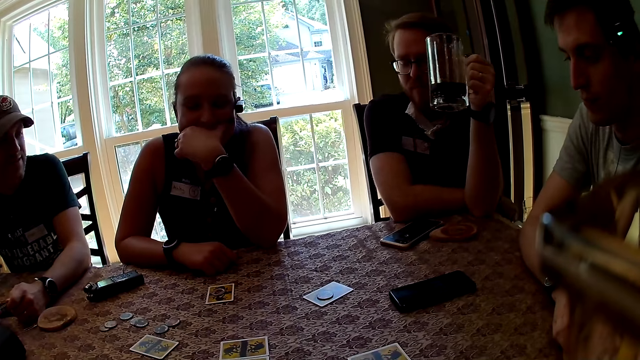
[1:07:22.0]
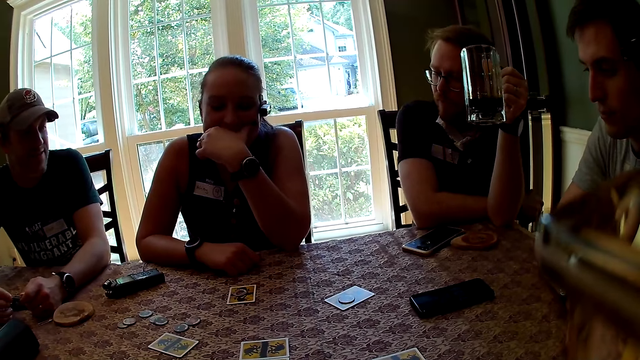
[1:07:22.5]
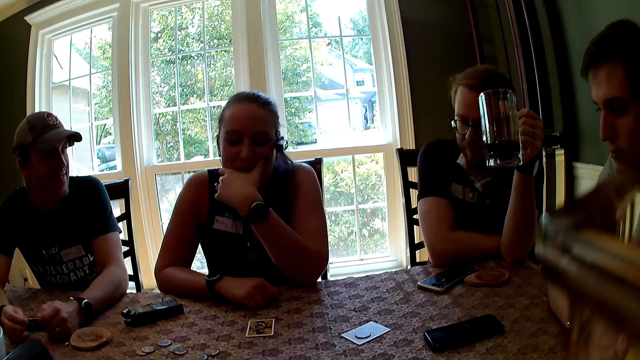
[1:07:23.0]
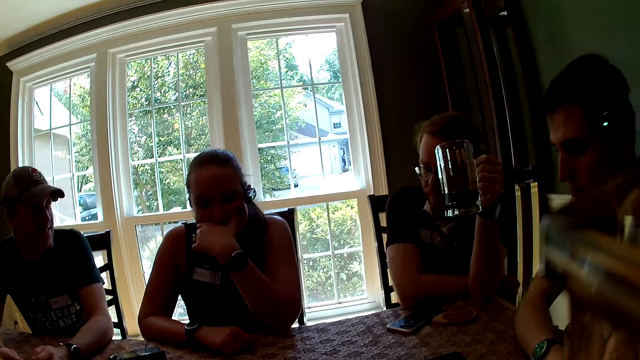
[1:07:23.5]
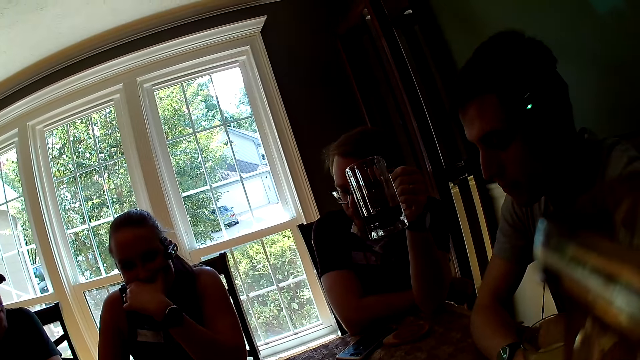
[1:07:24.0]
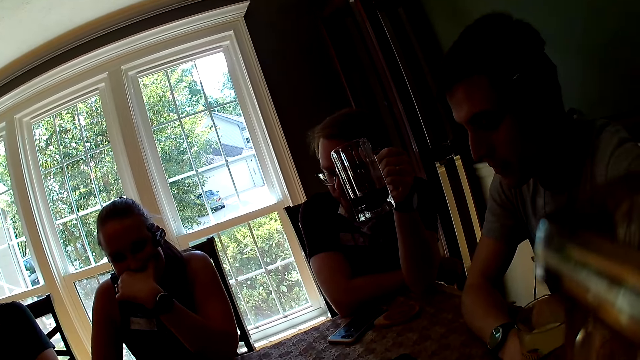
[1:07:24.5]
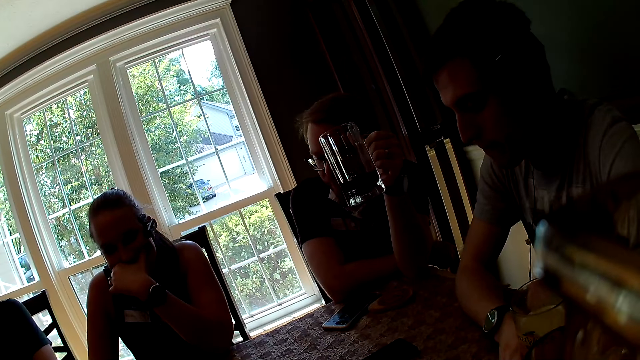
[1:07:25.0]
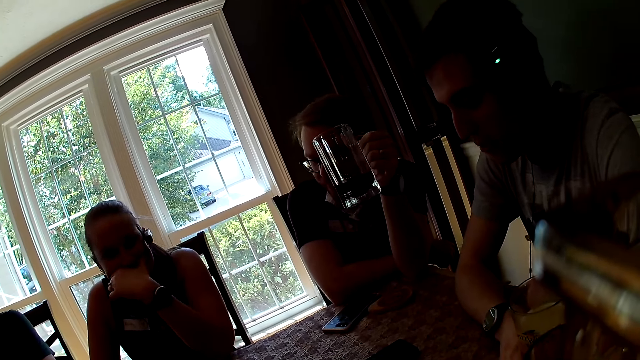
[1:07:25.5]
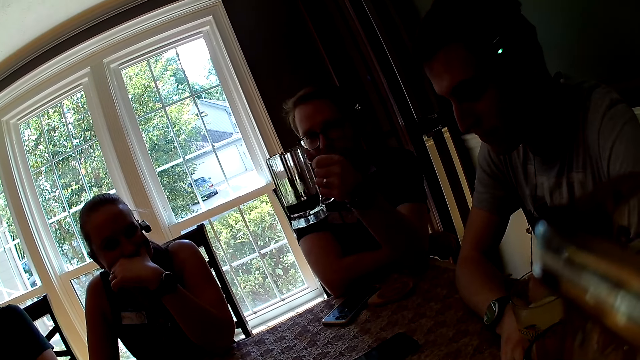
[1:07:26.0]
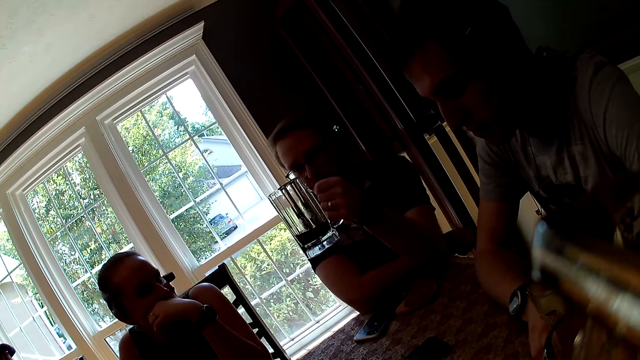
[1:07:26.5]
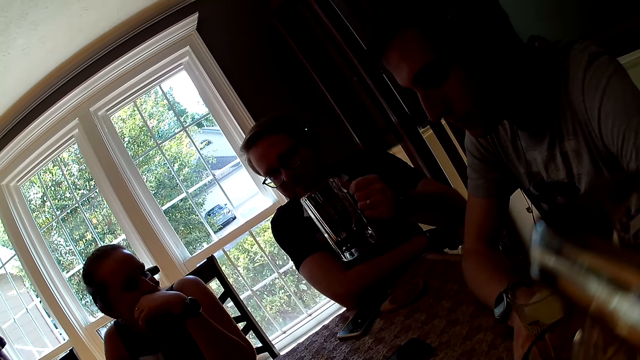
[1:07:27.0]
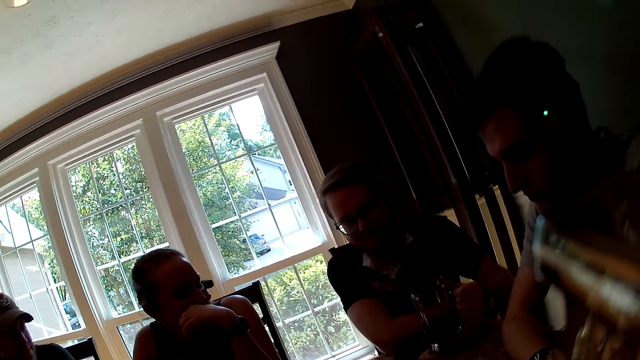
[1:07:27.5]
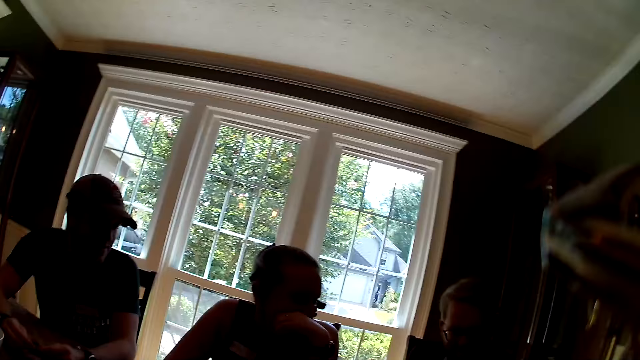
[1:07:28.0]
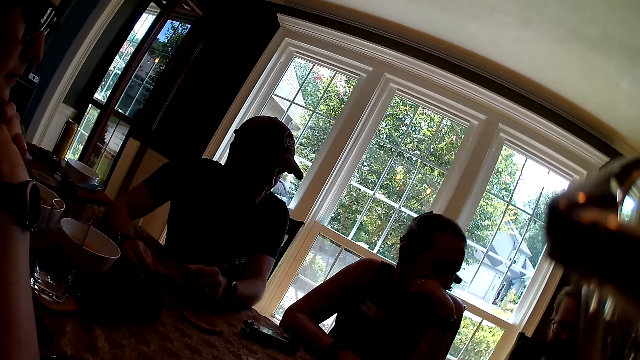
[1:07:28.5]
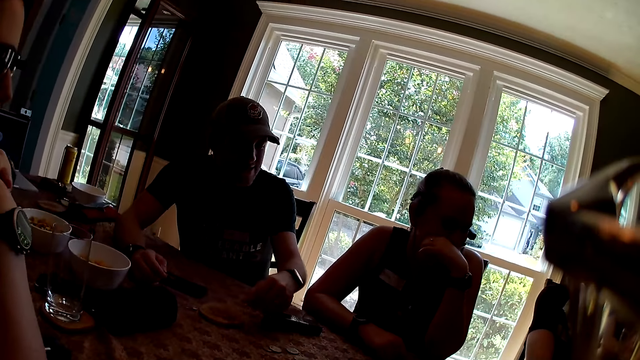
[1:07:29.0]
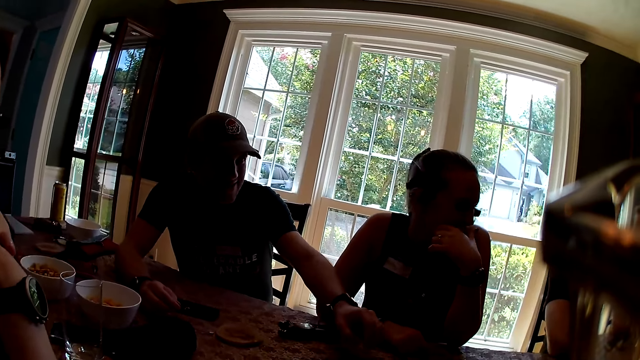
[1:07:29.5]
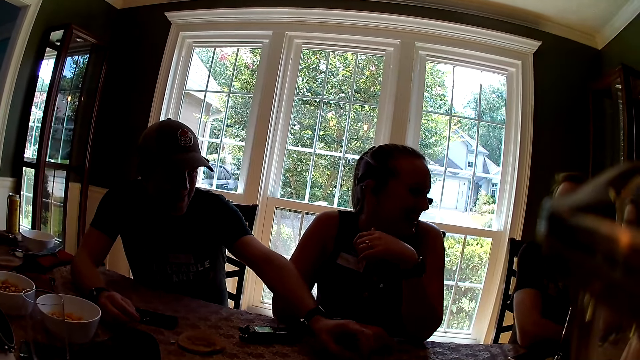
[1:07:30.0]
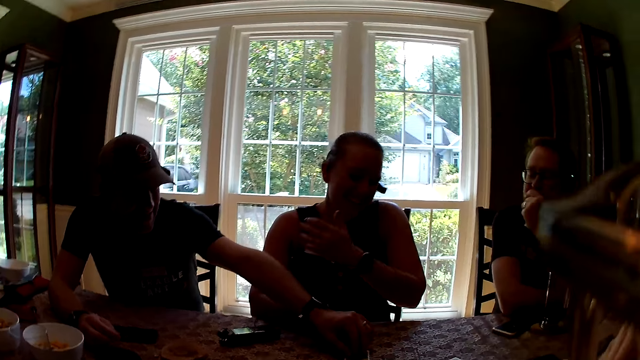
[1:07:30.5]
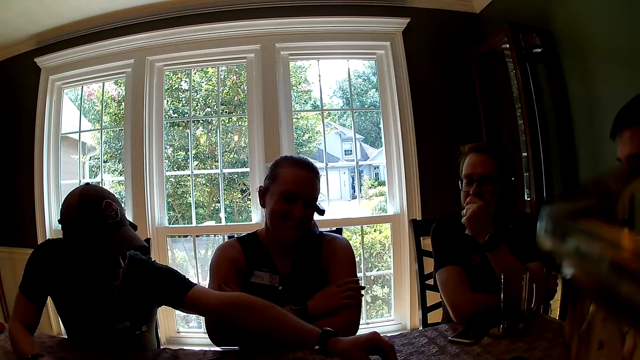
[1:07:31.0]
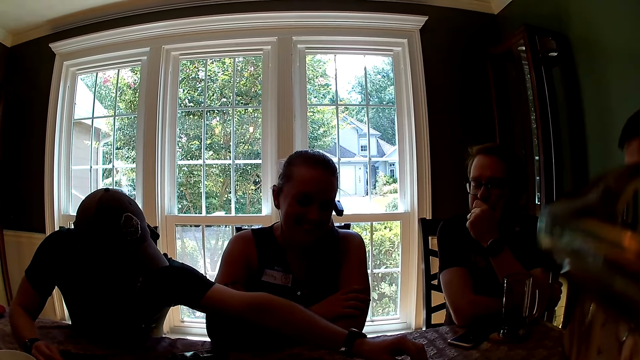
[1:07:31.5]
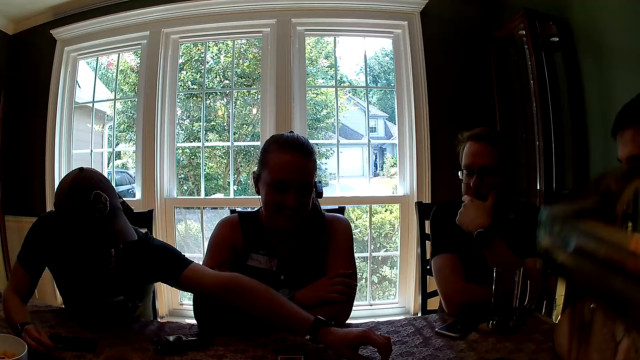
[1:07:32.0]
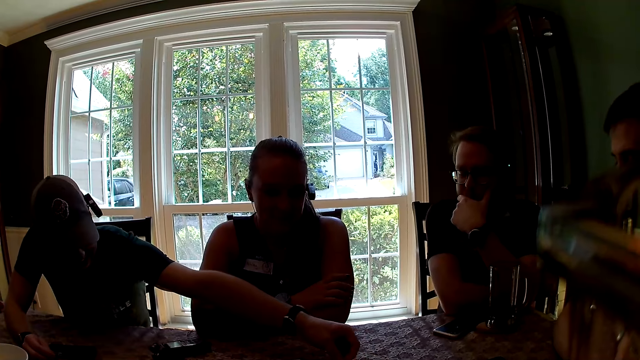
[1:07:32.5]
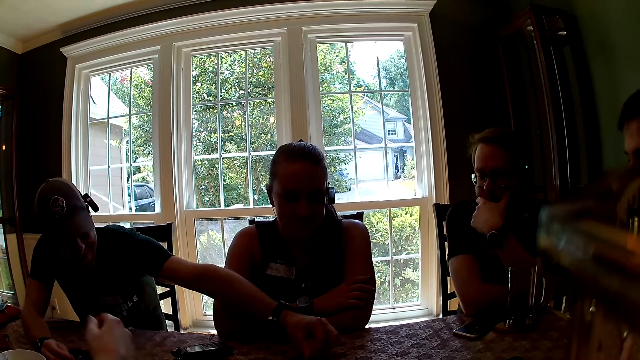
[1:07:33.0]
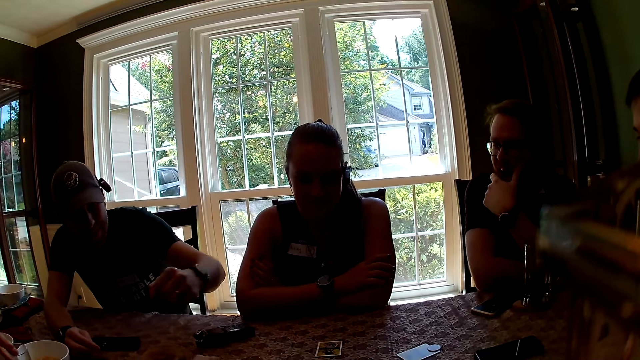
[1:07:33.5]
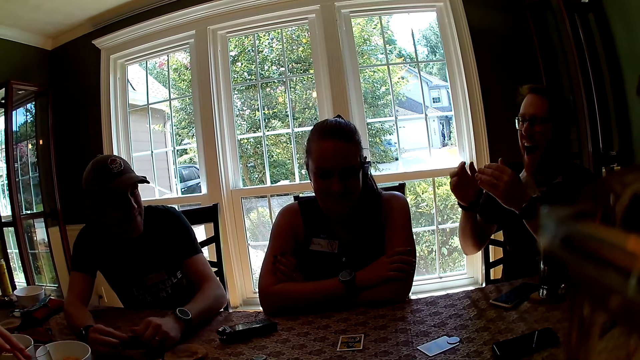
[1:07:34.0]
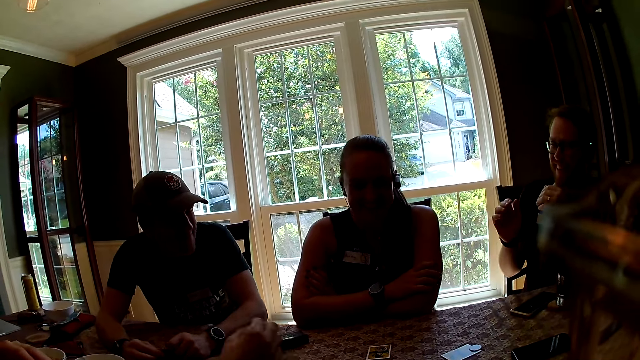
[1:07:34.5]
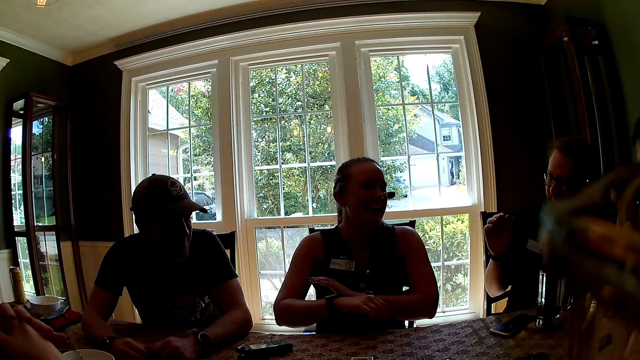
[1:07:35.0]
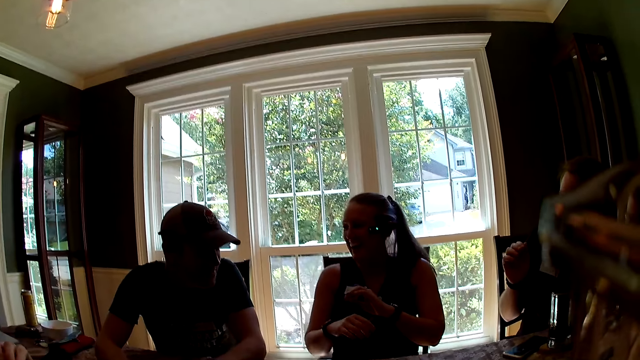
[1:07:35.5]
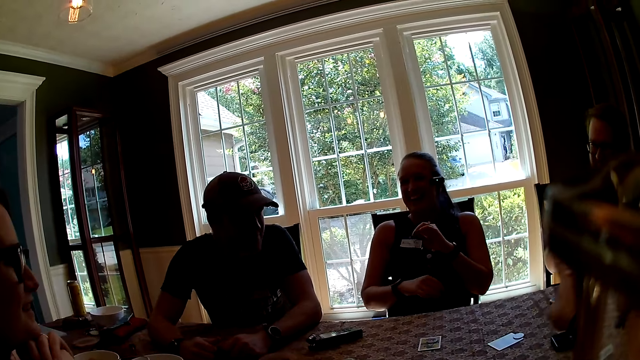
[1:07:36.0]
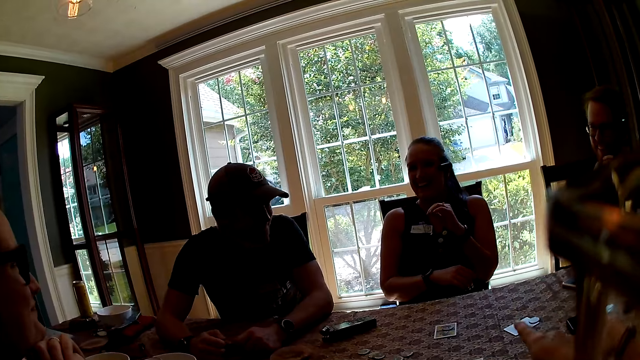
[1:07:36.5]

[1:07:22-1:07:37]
The camera wearer looks around. A man drops the glass of water on the table with his left hand. Another man picks up a card on the table with his right hand. The other man drops the card on the table with his right hand. The camera wearer touches playing cards.

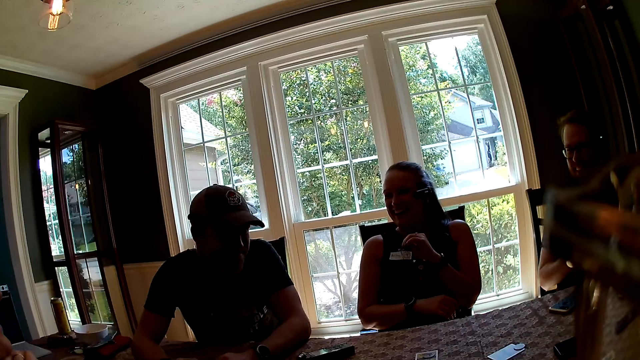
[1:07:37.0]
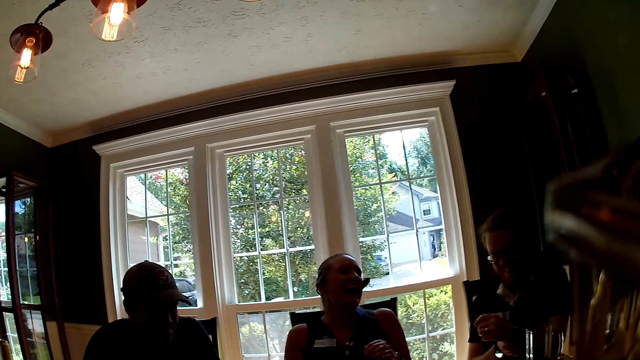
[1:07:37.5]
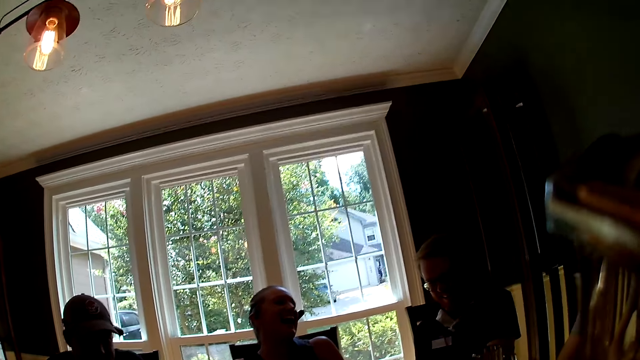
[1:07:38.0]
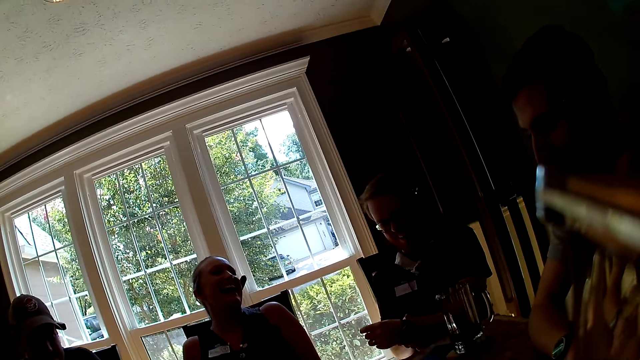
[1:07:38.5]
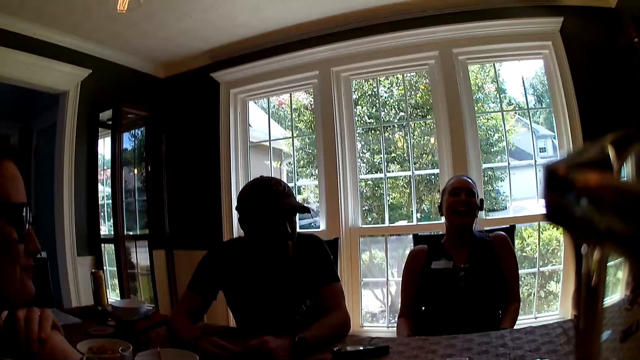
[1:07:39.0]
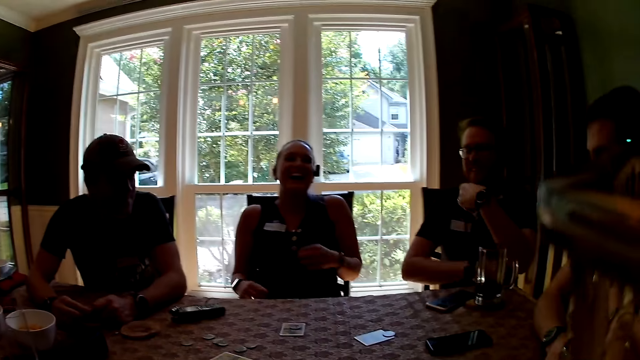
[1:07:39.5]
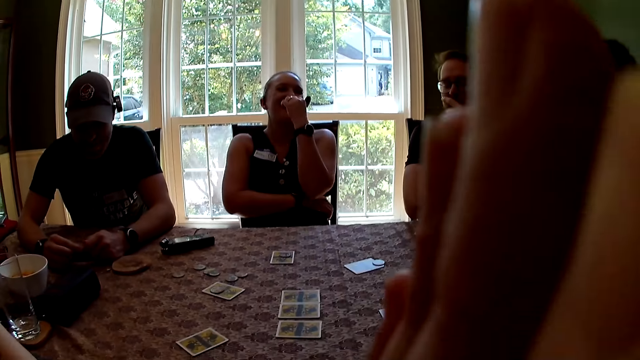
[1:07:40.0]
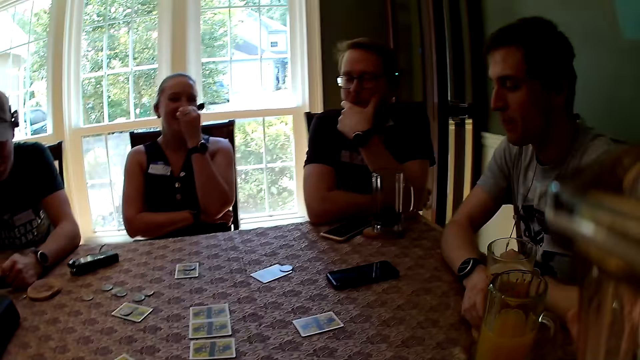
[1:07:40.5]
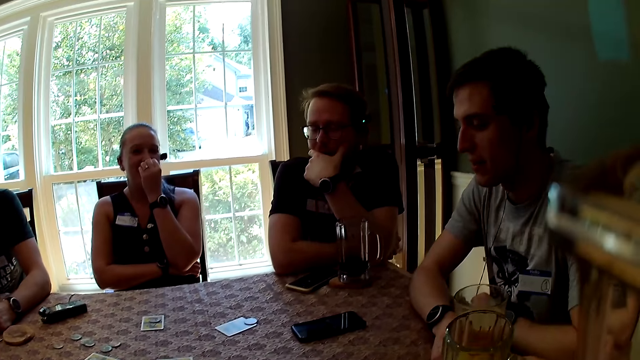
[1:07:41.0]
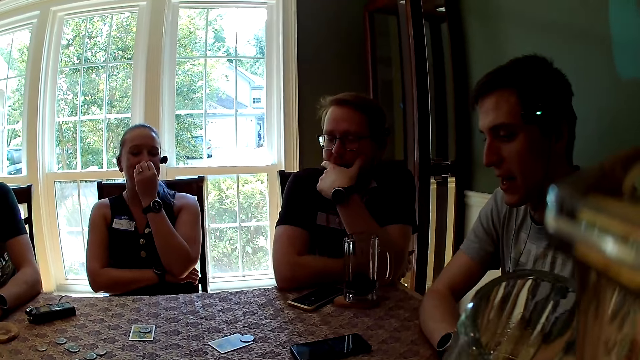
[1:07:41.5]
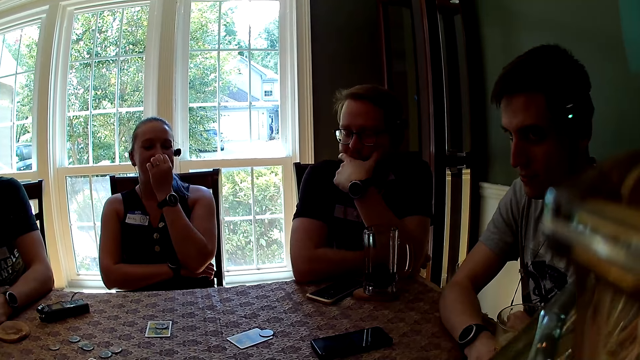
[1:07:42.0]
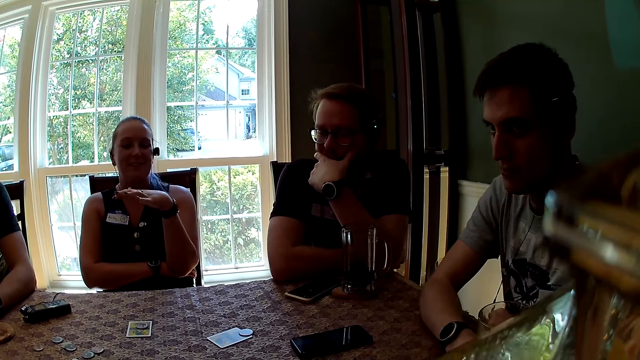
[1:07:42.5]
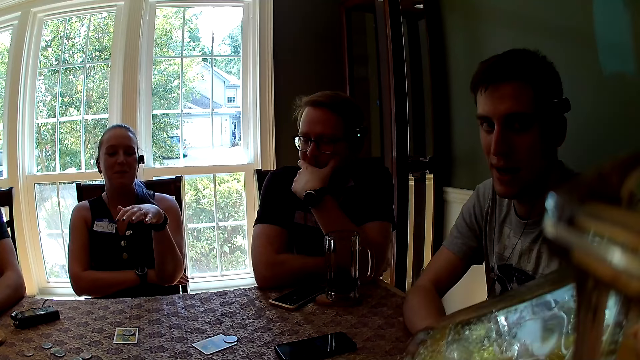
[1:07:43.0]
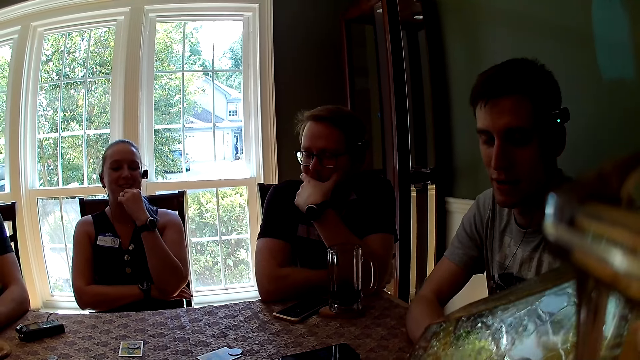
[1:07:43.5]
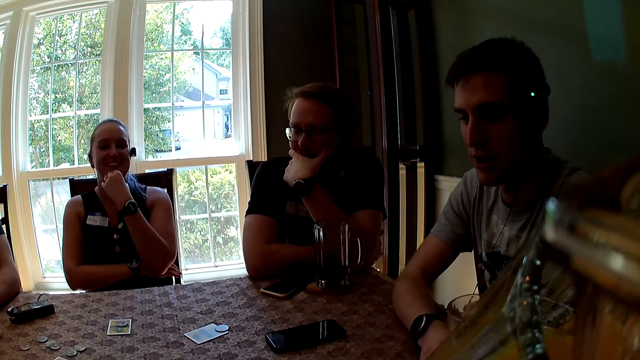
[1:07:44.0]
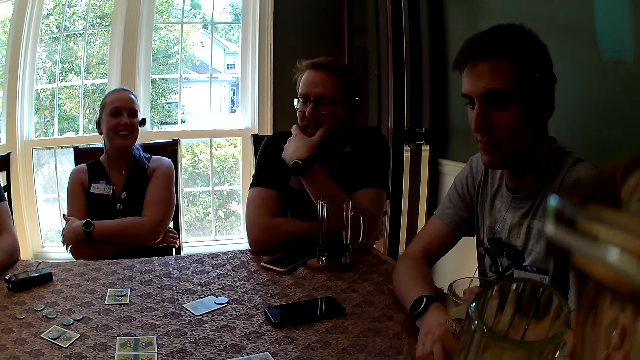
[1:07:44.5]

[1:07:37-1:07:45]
The camera wearer looks around. She picks up a cup of juice with her right hand. She drinks juice from the cup in her right hand.
